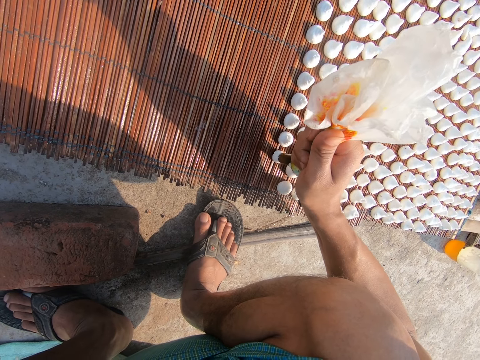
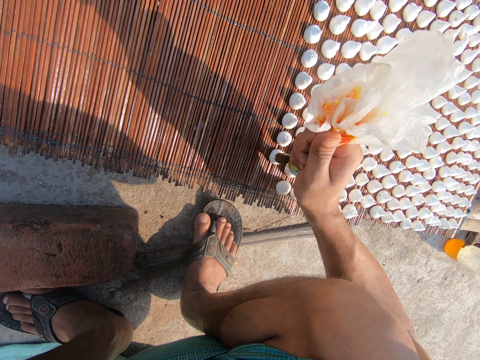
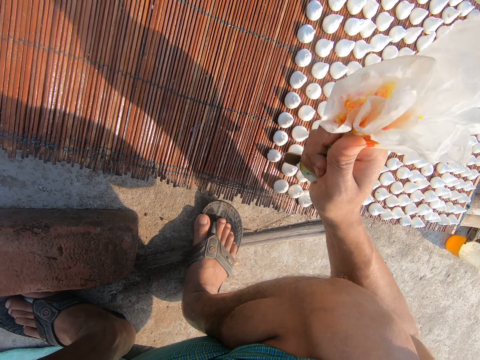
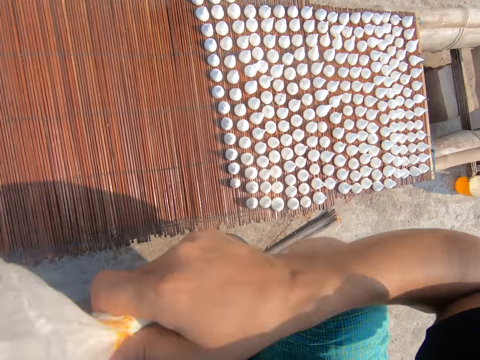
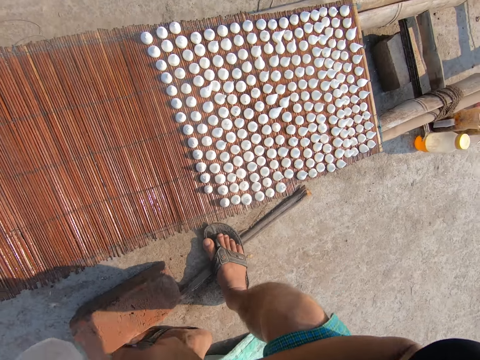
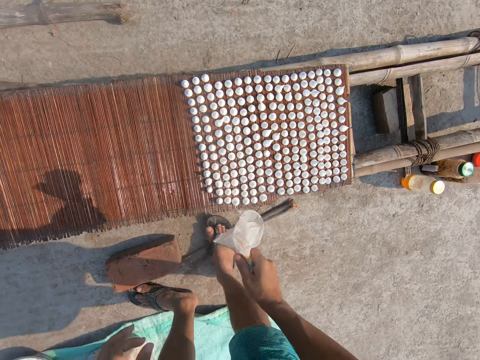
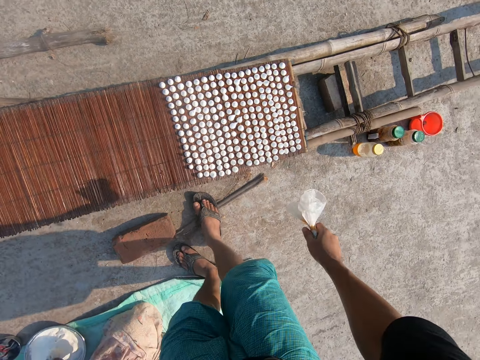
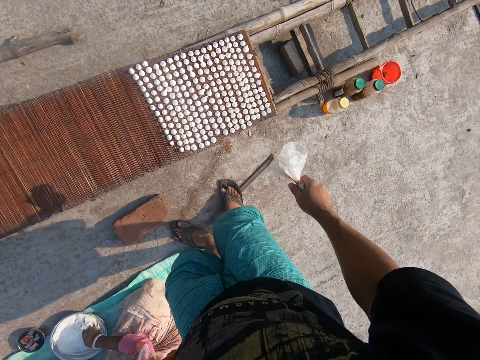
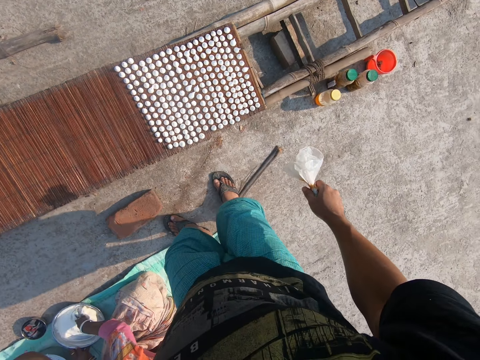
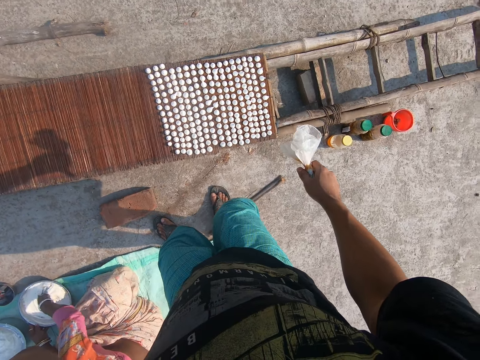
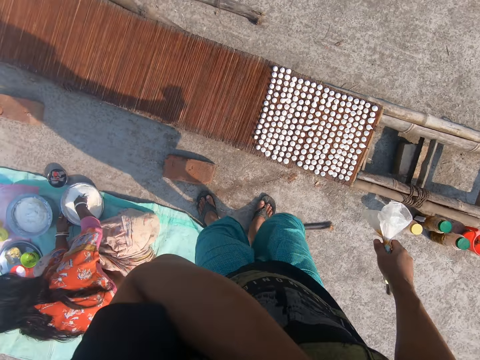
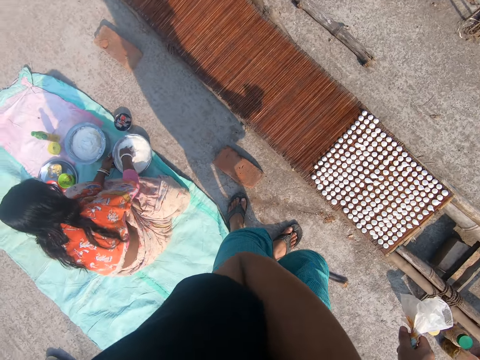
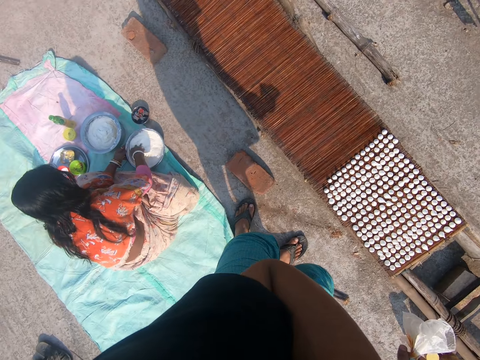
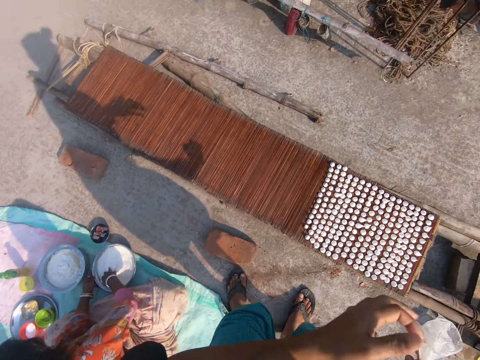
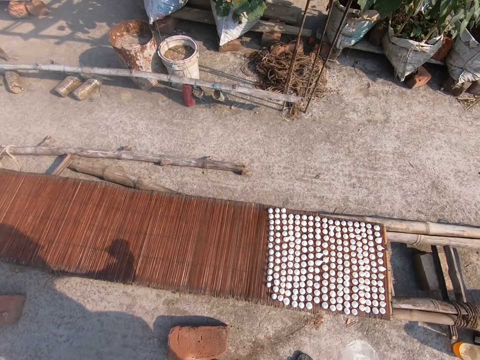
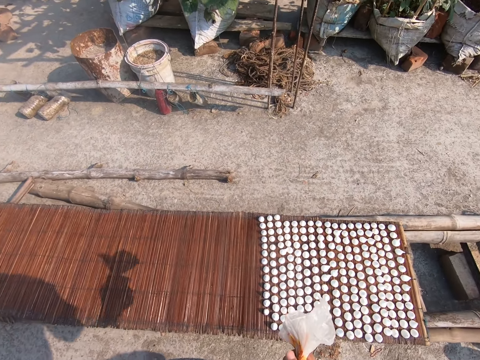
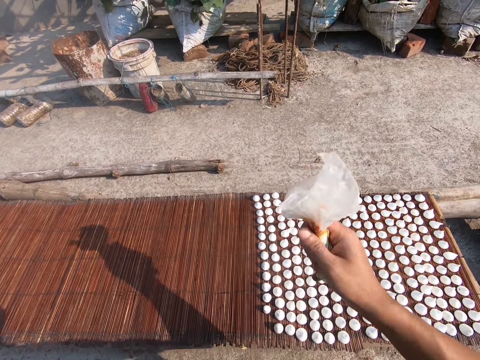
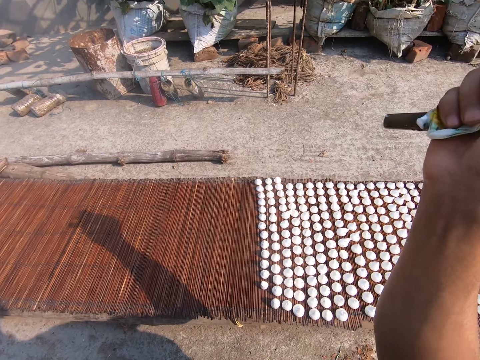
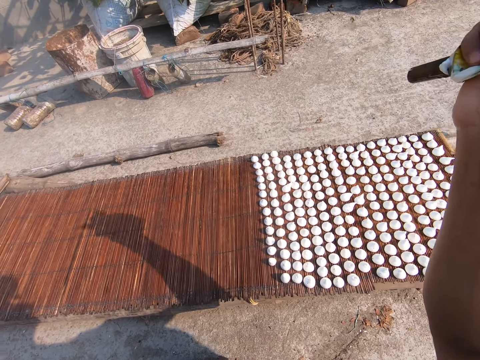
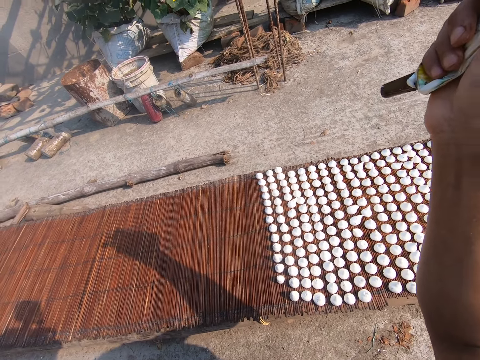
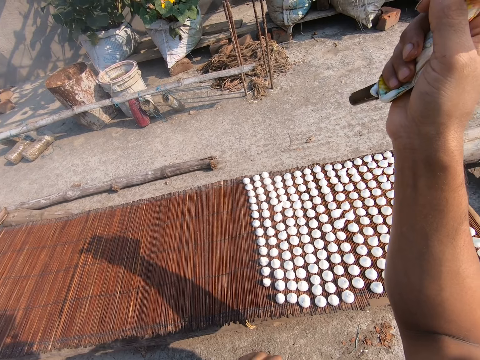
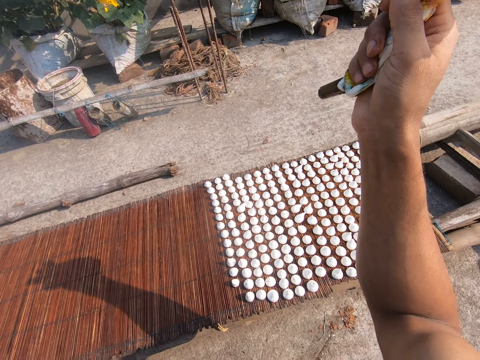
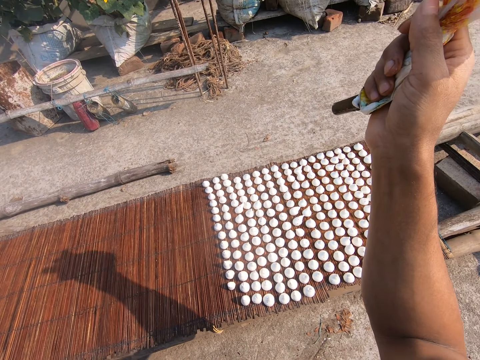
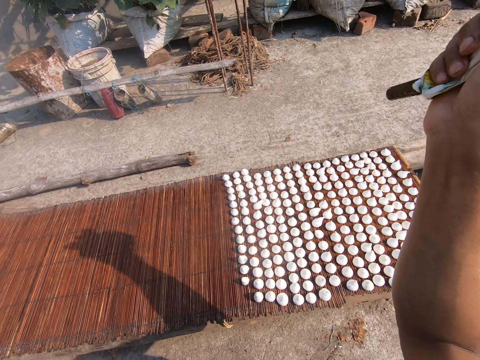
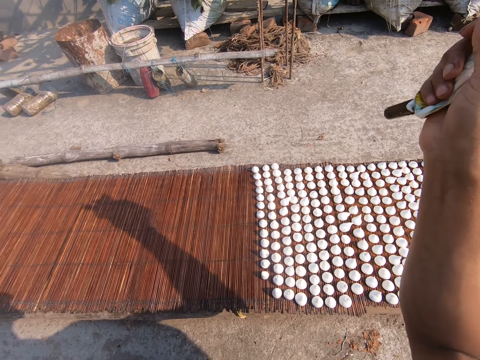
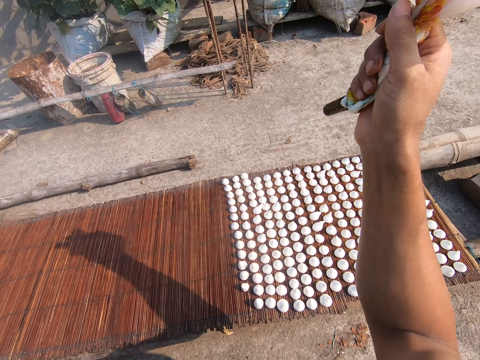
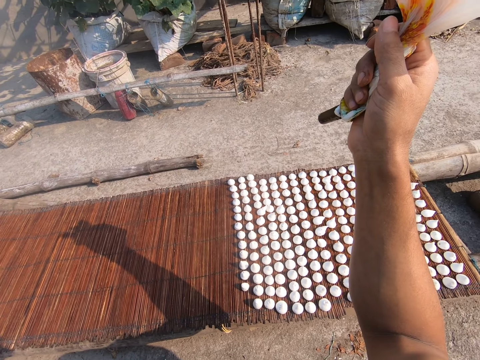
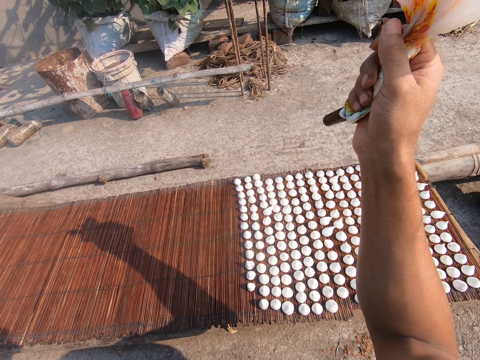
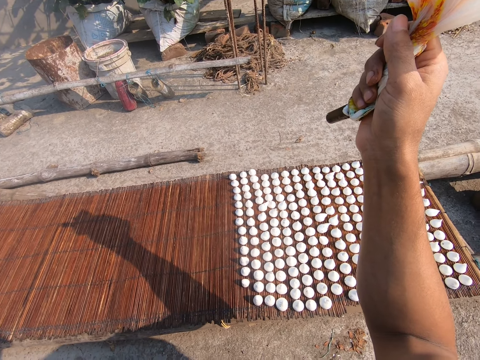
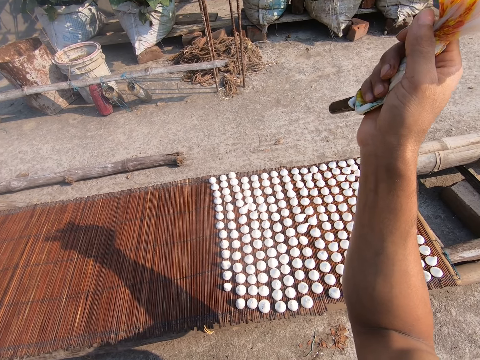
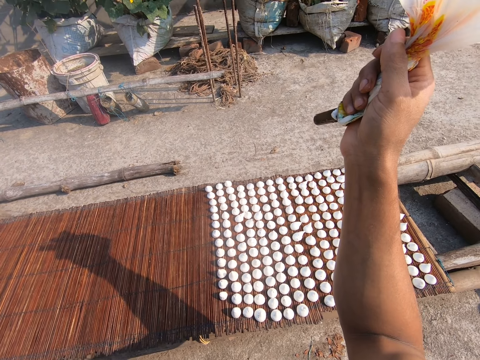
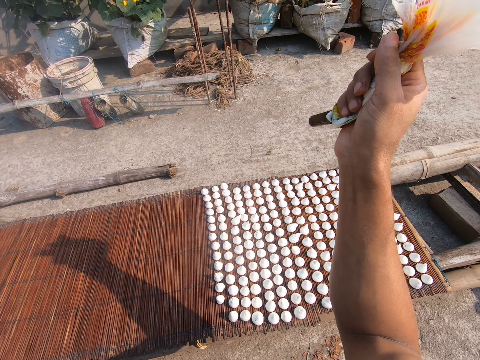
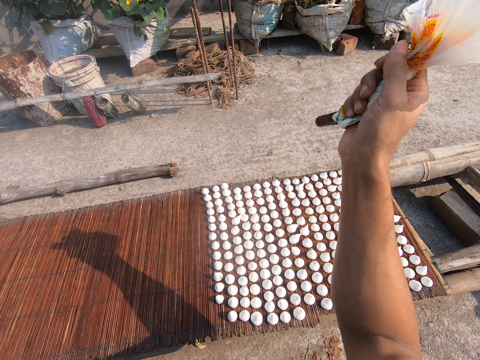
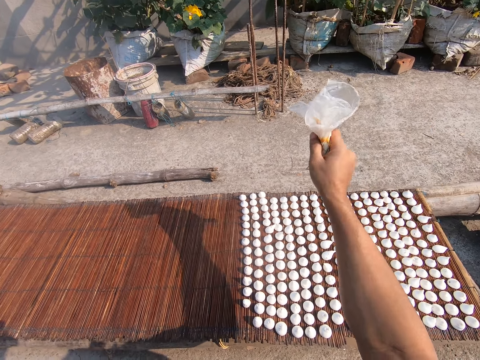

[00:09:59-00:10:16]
The camera wearer squeezes paste onto the wooden sheet from the piping bag in his right hand. He holds the piping bag with his right hand. He stands up and moves the stick with his foot. A woman mixes paste in a bowl on the ground with her right hand. The camera wearer lifts his left hand. He squats. He interacts with the woman.

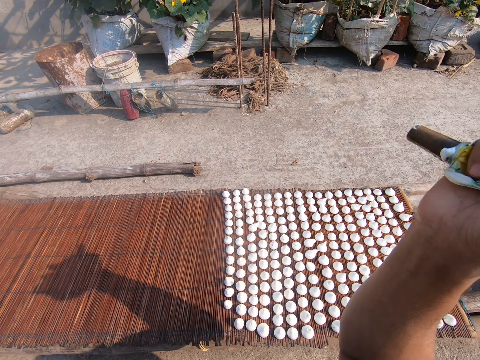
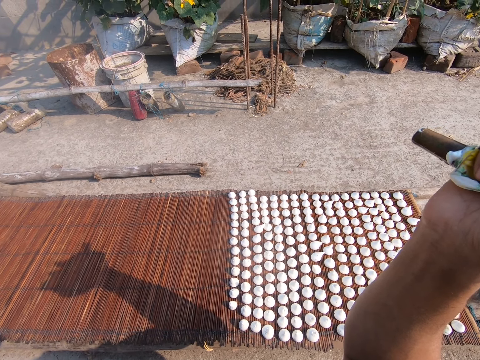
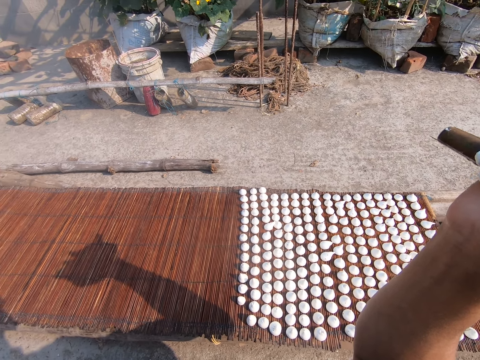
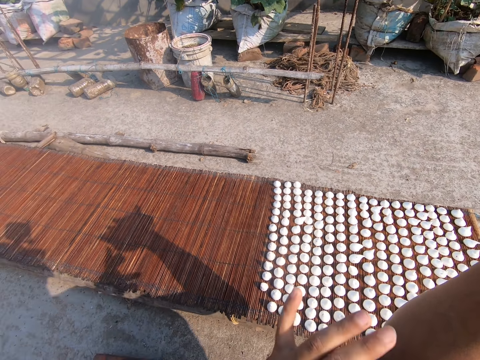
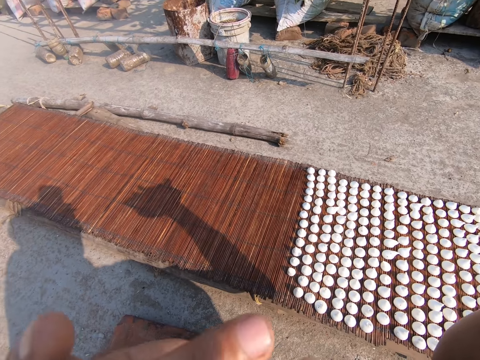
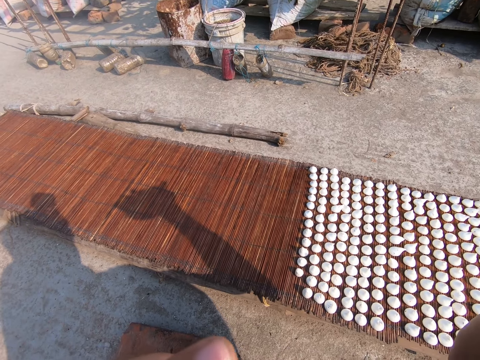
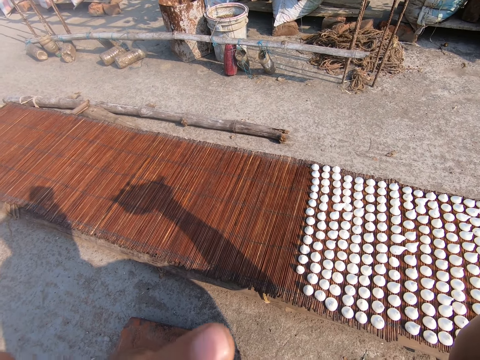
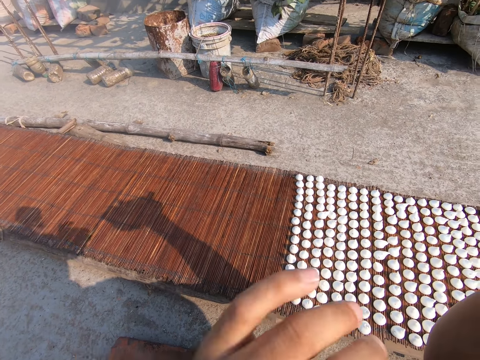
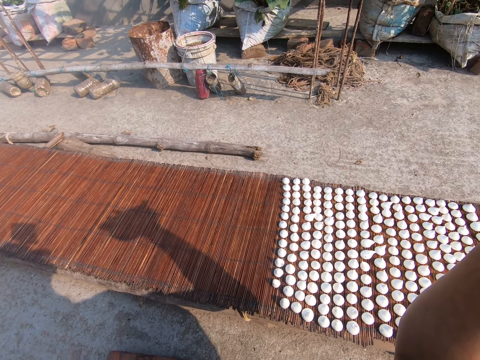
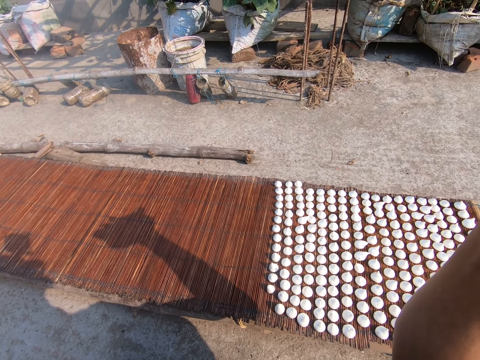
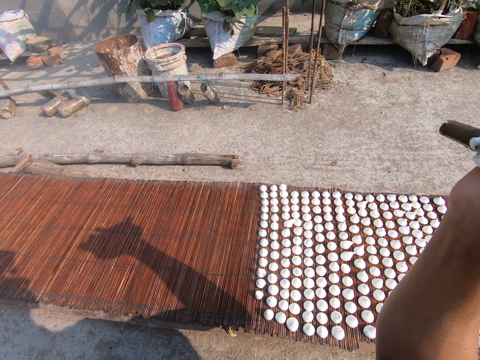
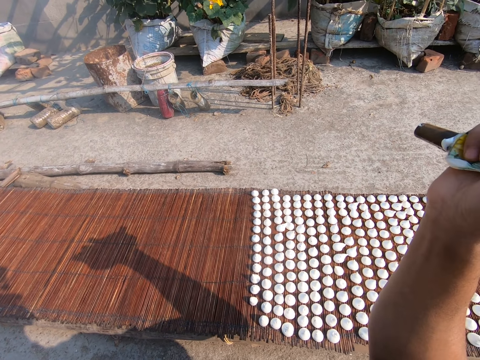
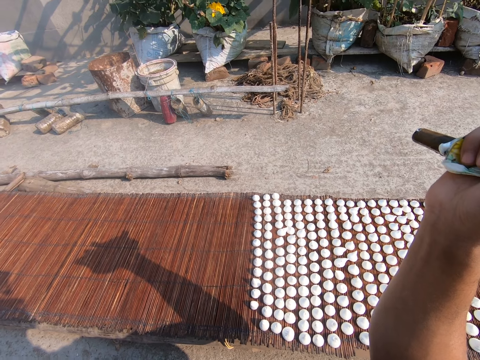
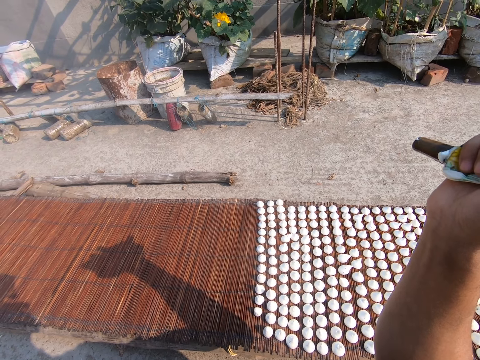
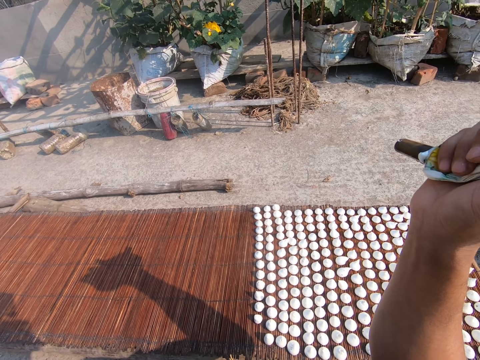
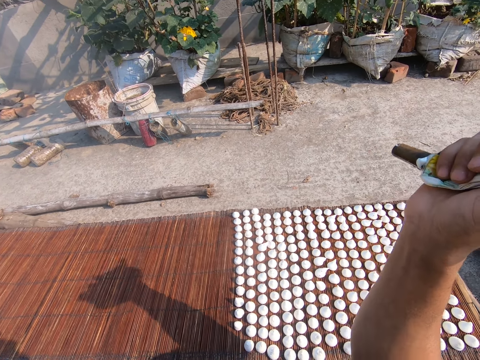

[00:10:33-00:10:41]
The camera wearer touches his face with his left hand. He interacts with the woman.

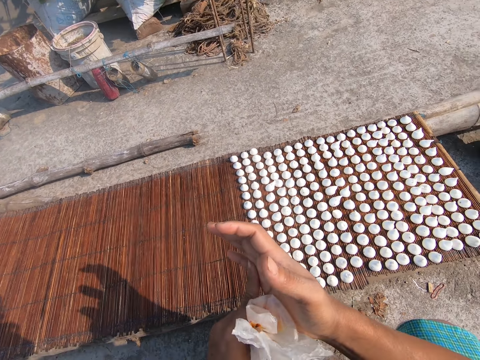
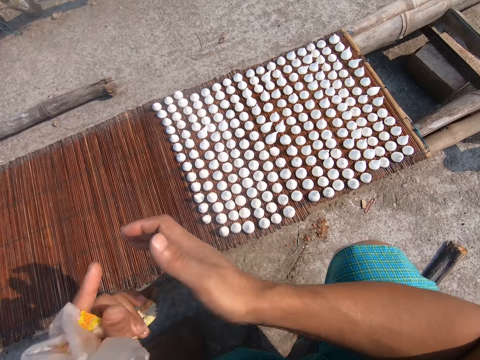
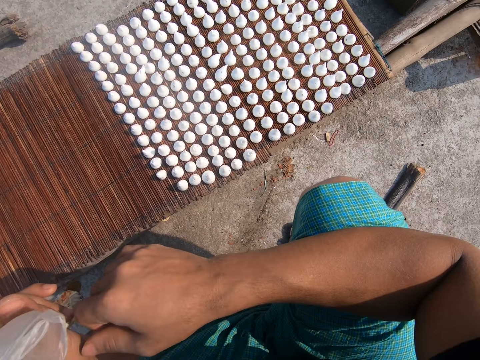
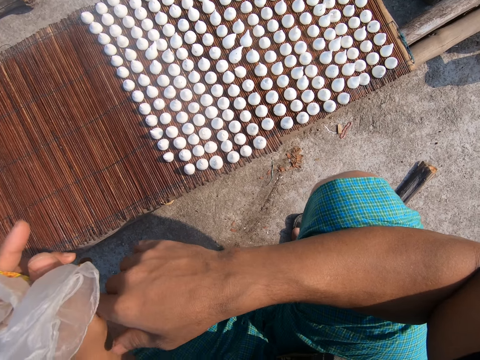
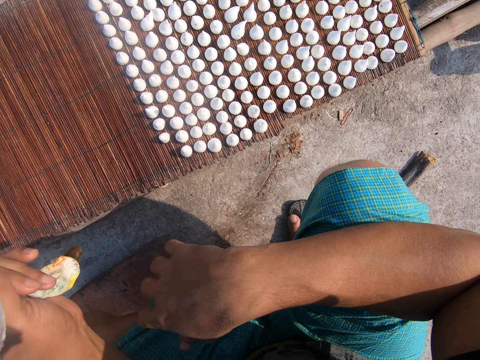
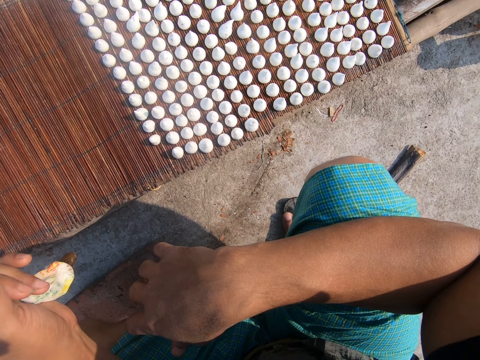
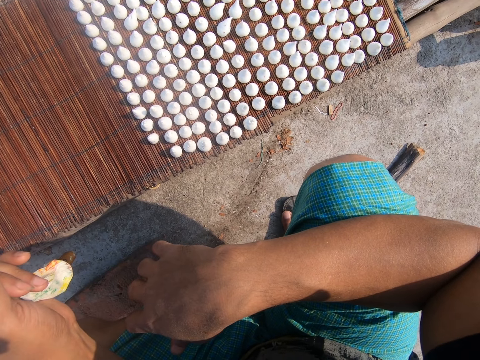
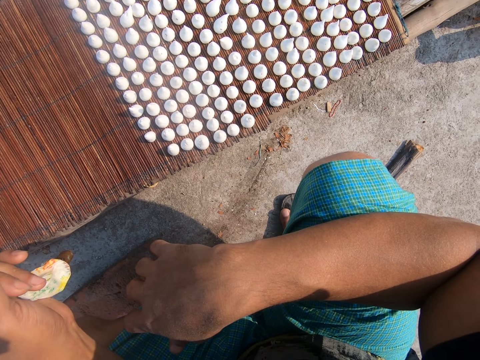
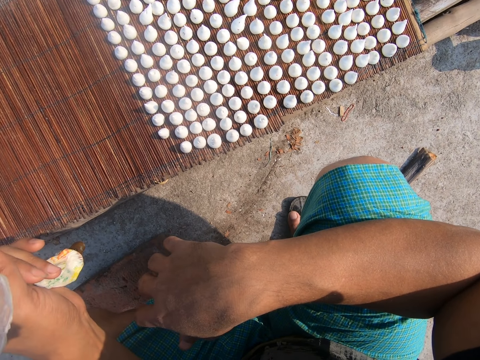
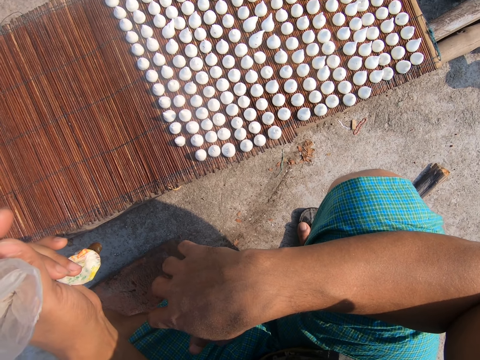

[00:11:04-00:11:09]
The camera wearer stares at the mat.
